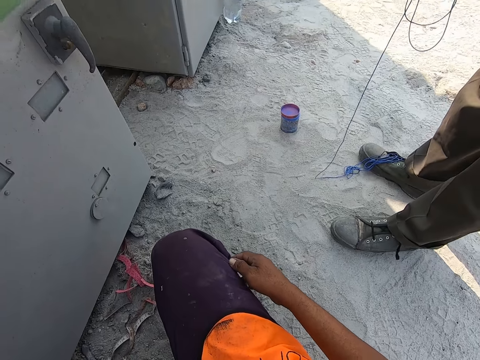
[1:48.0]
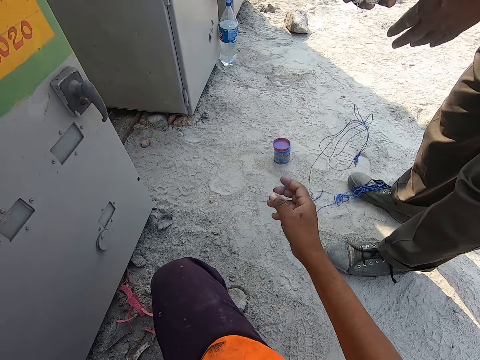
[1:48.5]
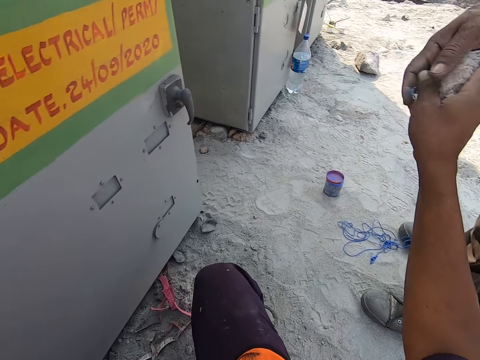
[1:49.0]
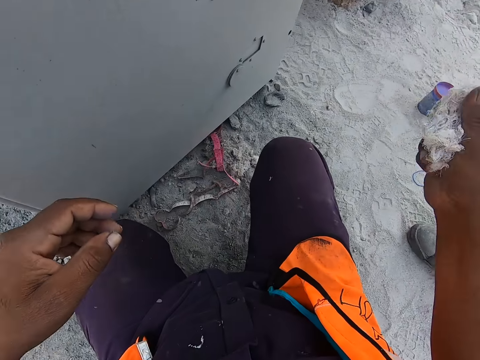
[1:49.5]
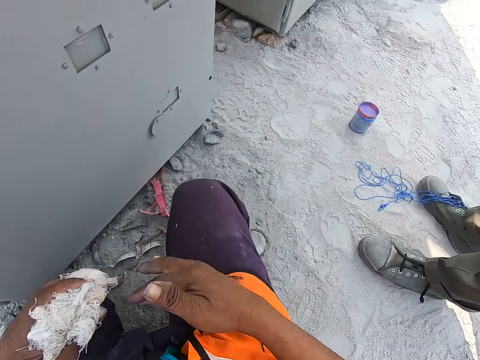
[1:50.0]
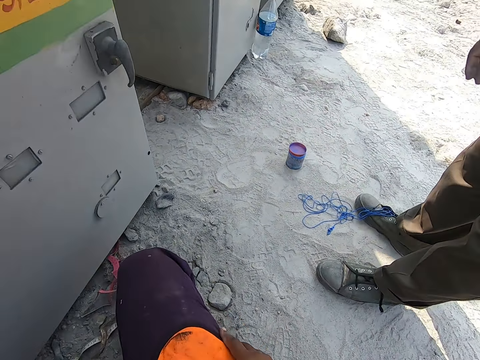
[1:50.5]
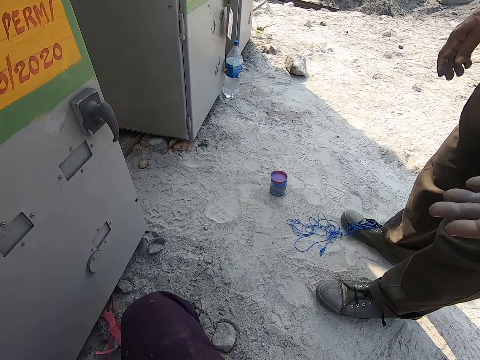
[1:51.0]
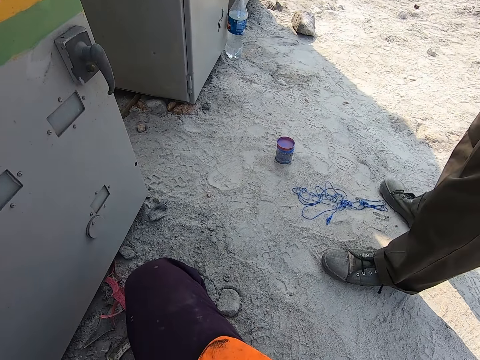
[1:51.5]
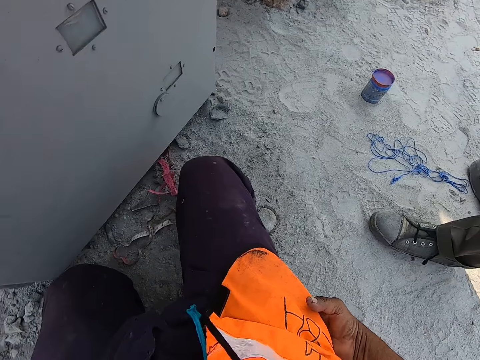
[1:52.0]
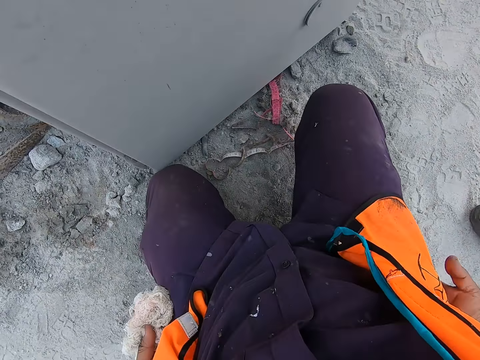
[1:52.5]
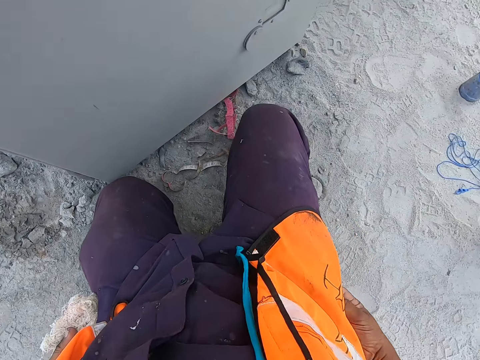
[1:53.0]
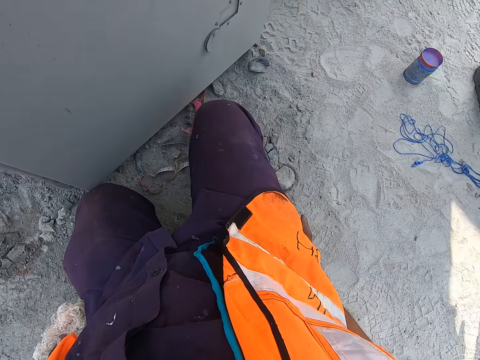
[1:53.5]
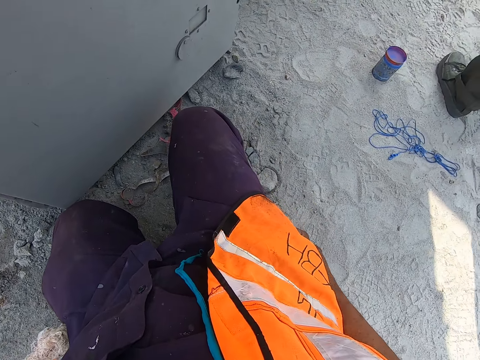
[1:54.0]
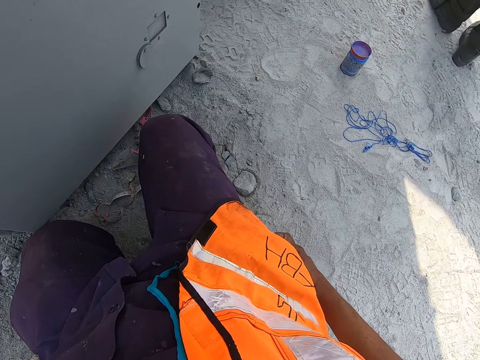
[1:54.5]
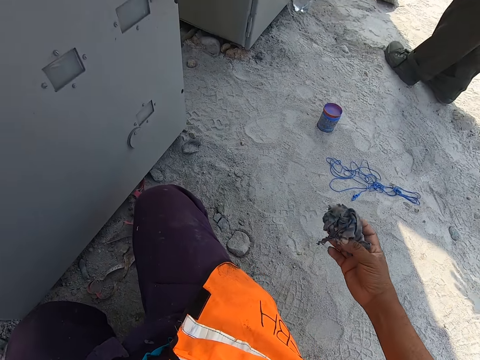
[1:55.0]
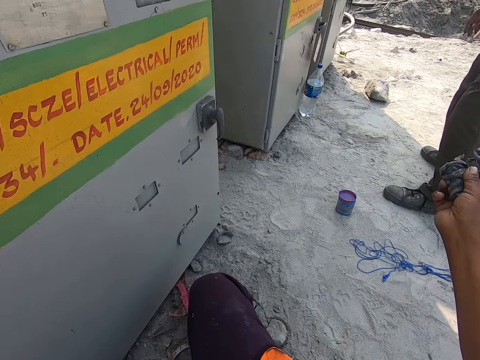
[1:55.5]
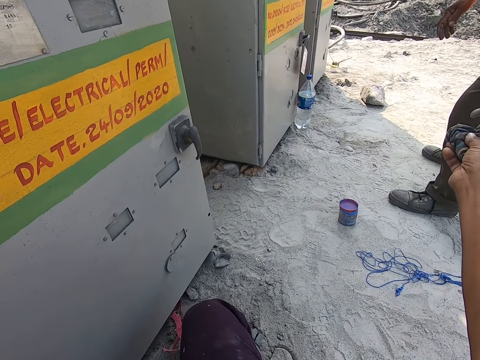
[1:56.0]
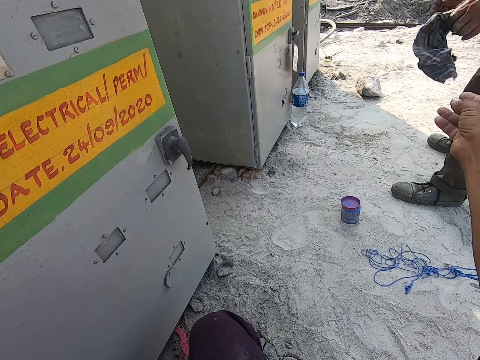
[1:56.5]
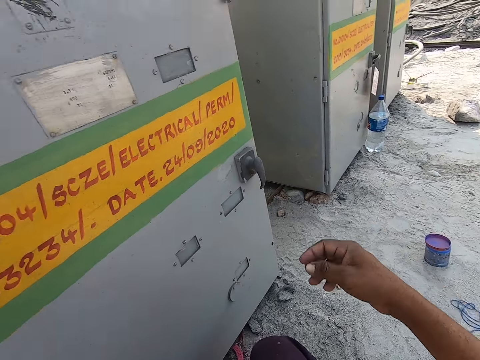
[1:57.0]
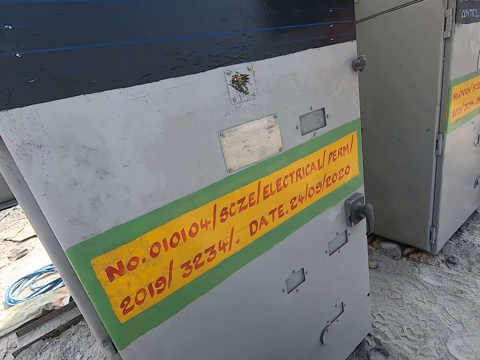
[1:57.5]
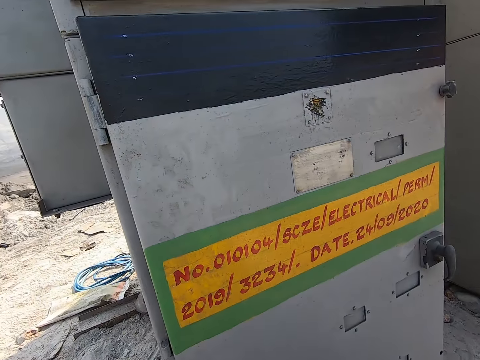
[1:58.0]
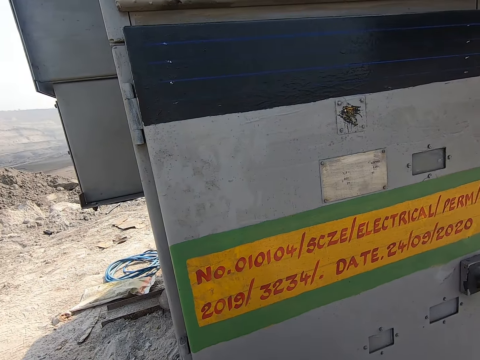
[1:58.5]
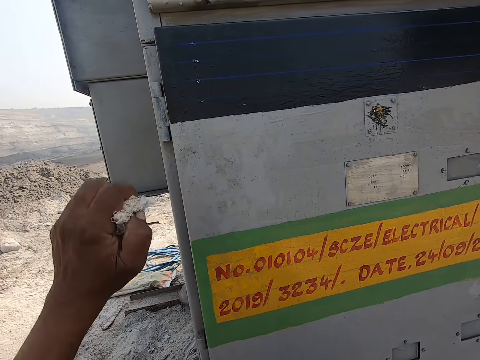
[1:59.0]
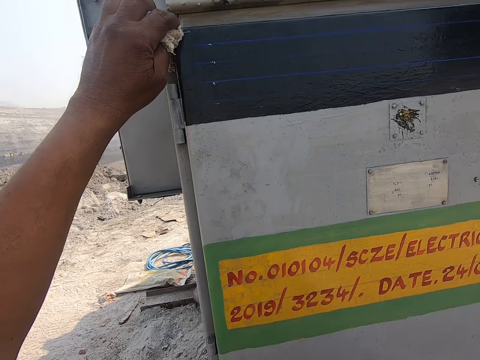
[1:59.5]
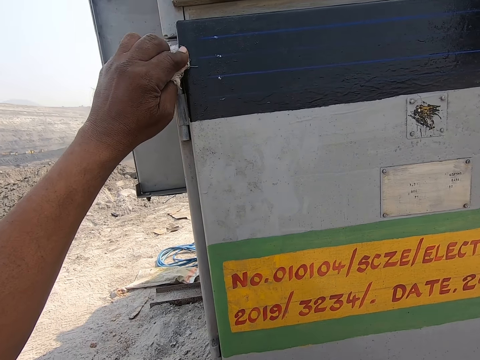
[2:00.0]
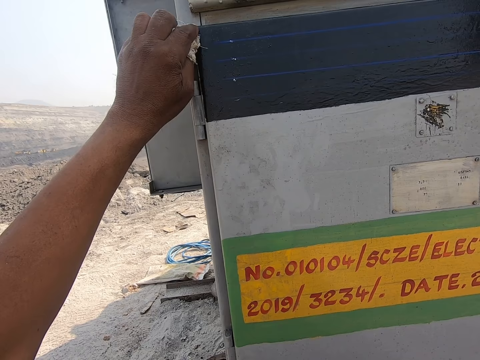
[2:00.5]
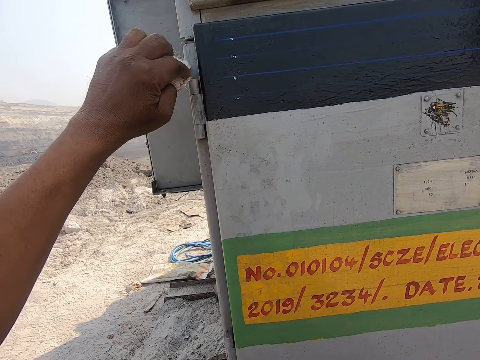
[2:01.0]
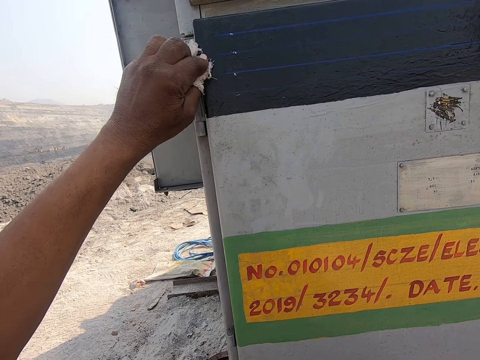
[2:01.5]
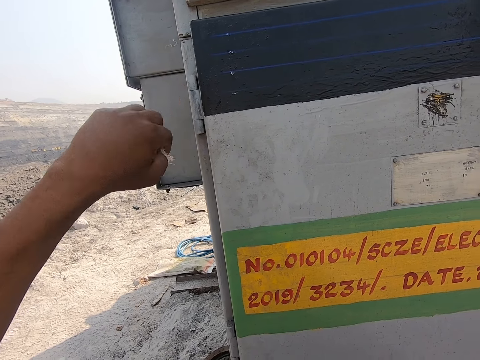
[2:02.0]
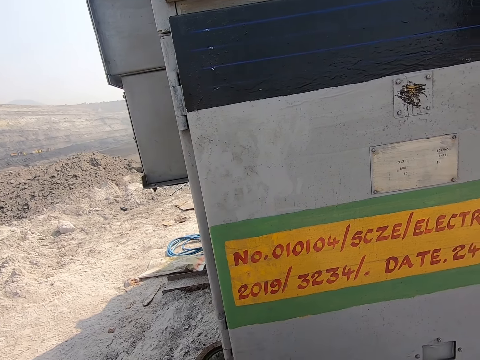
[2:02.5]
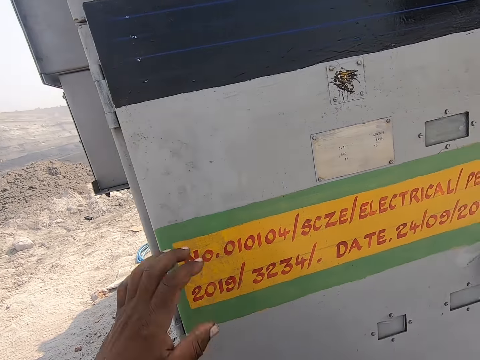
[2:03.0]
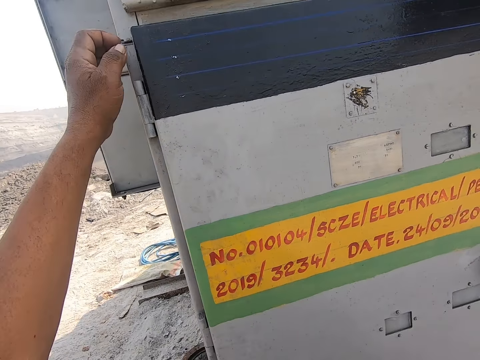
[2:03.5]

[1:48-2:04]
The camera wearer picks a rug from a person. He puts the rug in his left hand. He searches his pocket. He removes something from the pocket. He hands the rug to the person. He wipes the paint with the rug in his left hand. He stops to wipe paint. He puts down the rug.

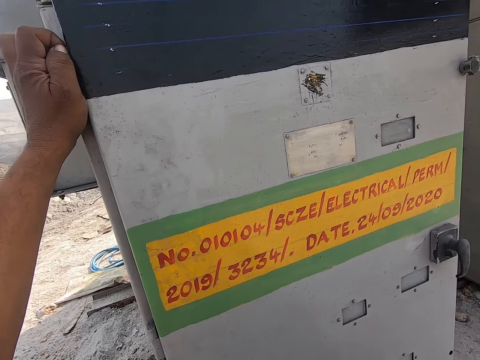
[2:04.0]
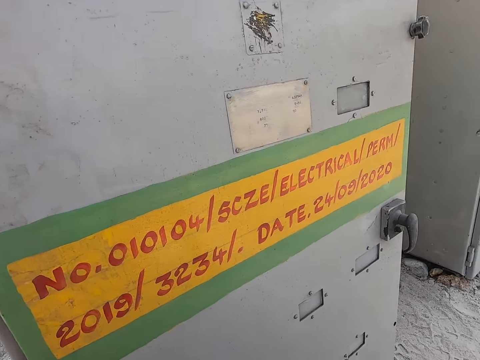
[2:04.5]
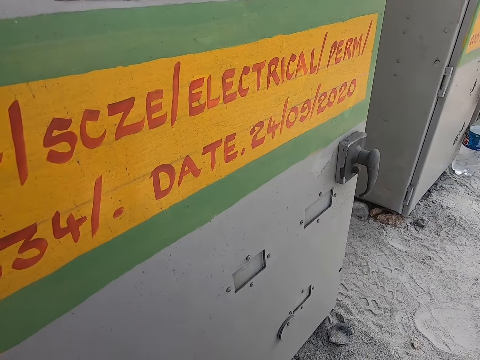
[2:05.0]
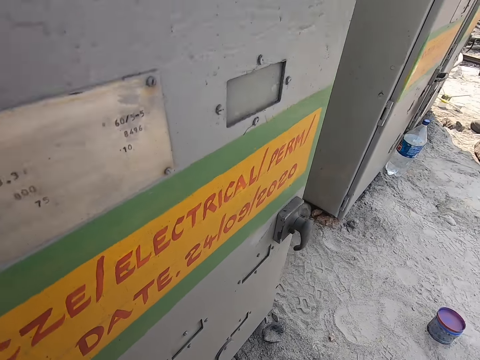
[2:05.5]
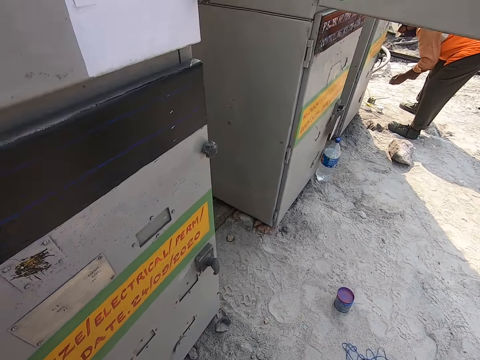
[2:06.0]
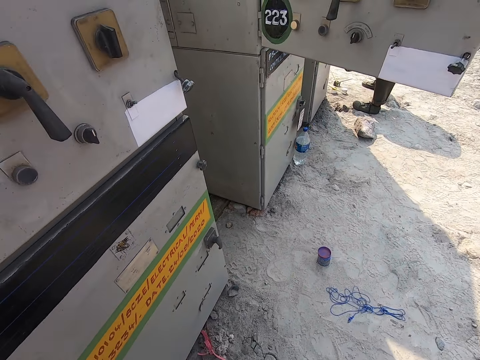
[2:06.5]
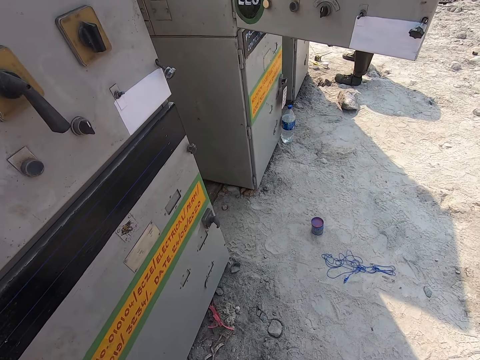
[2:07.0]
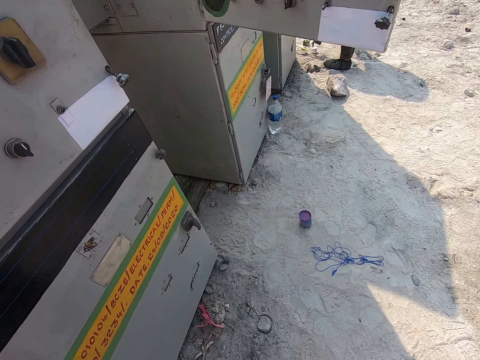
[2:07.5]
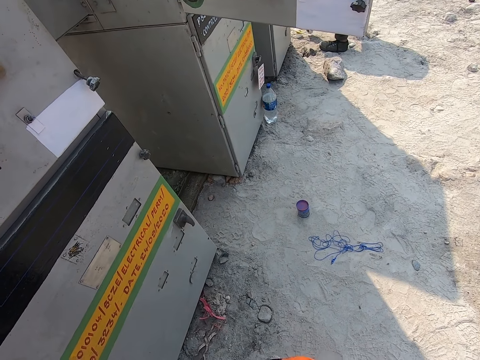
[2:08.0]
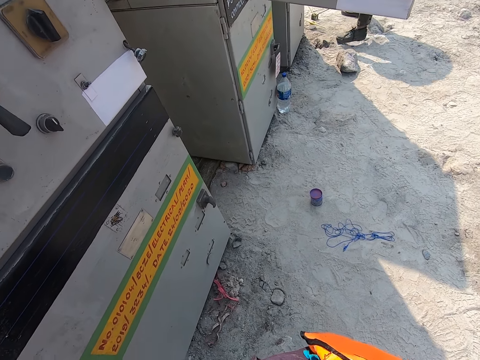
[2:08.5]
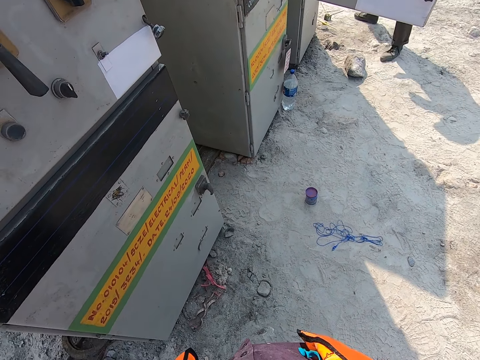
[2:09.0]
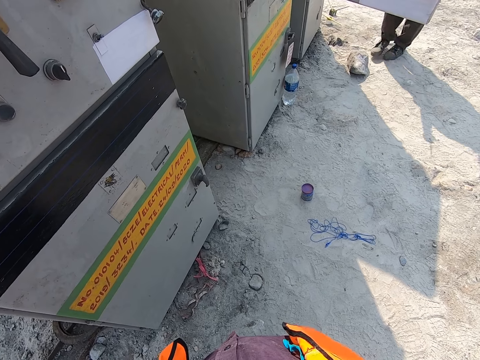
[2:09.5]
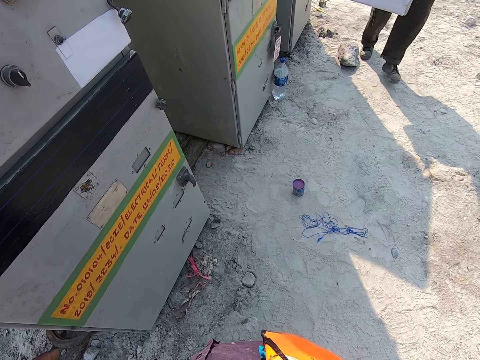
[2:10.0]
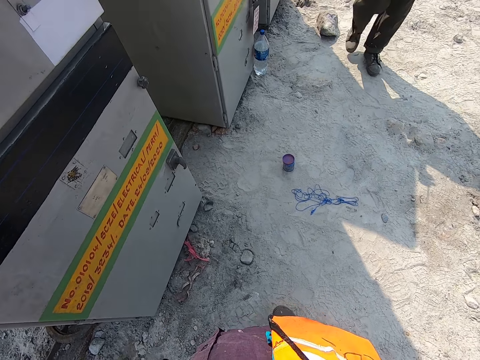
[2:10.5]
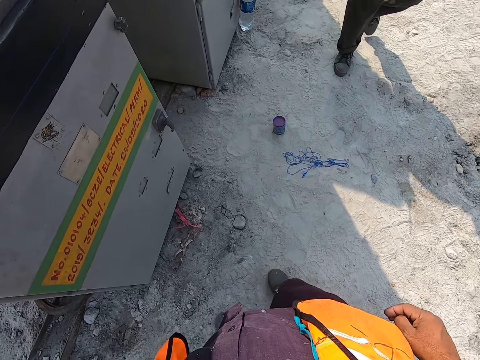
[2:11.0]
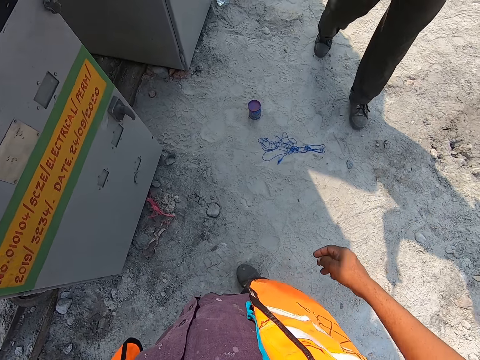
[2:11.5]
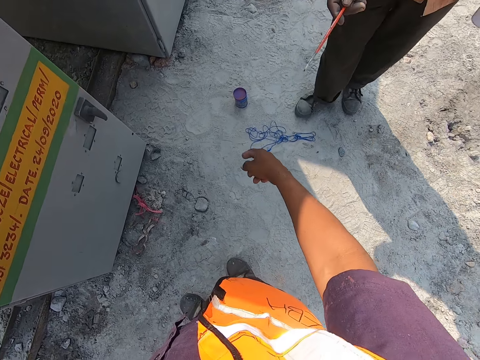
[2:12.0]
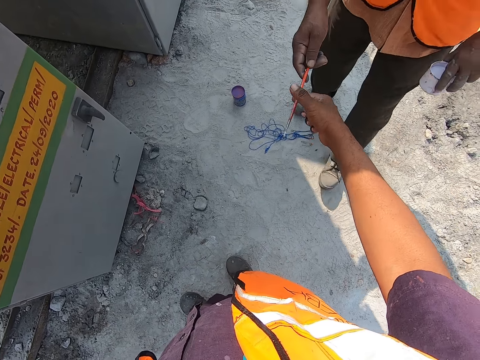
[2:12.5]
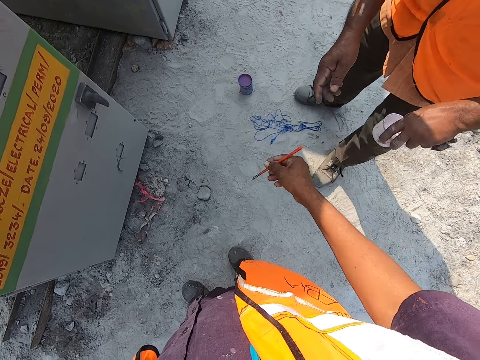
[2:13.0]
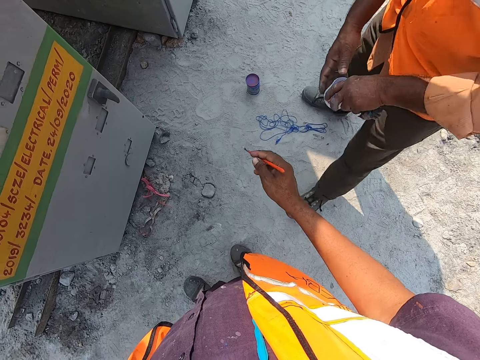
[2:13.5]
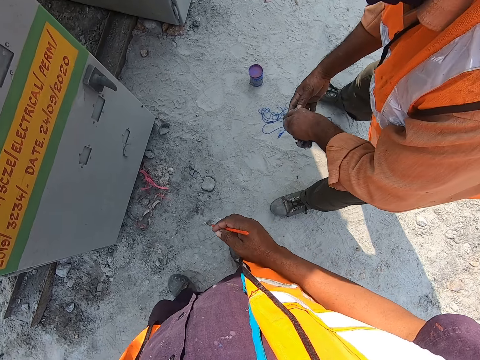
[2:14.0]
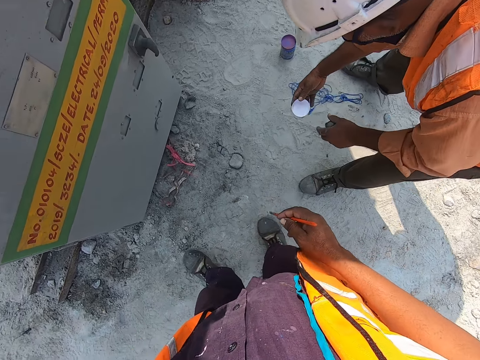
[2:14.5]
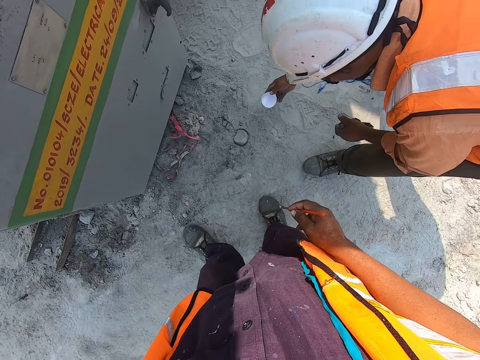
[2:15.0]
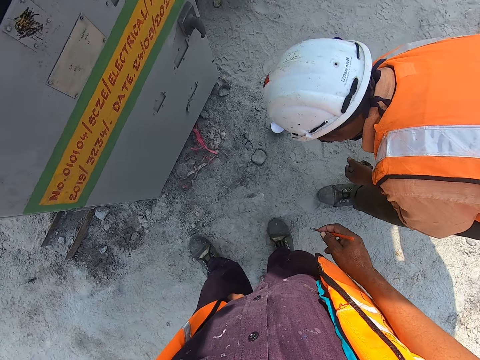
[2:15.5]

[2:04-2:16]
The camera wearer stands up. They talk to a person. They pick a pen from the person.
